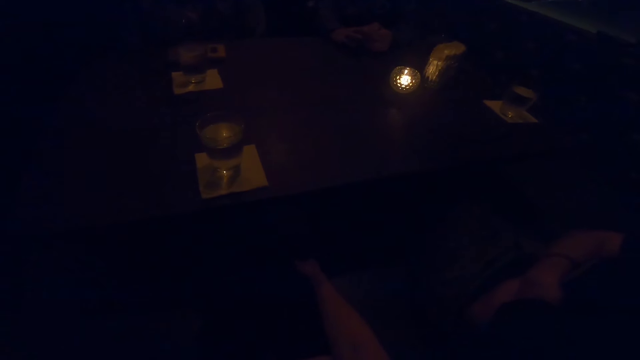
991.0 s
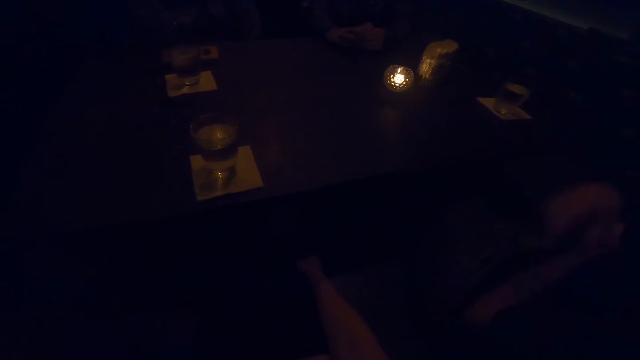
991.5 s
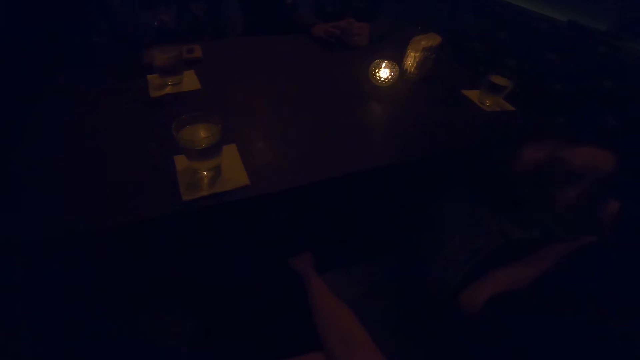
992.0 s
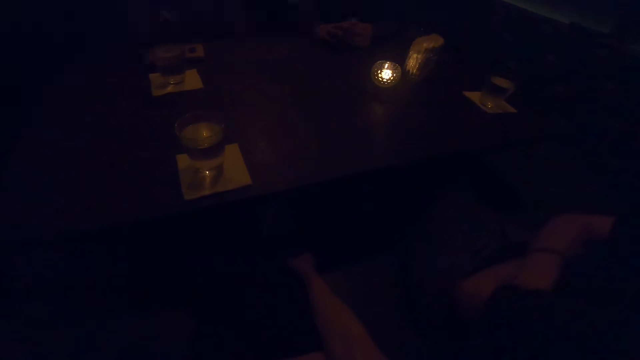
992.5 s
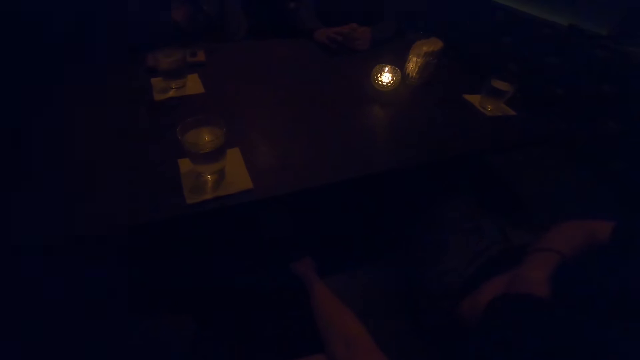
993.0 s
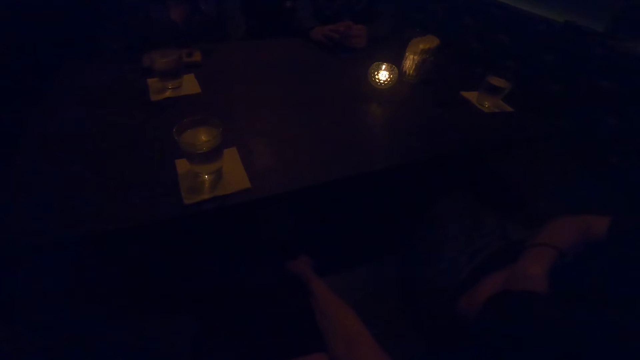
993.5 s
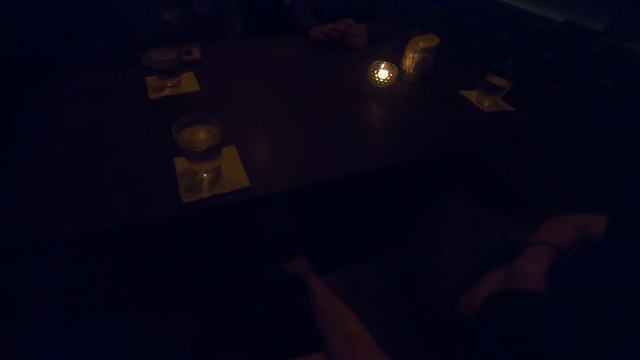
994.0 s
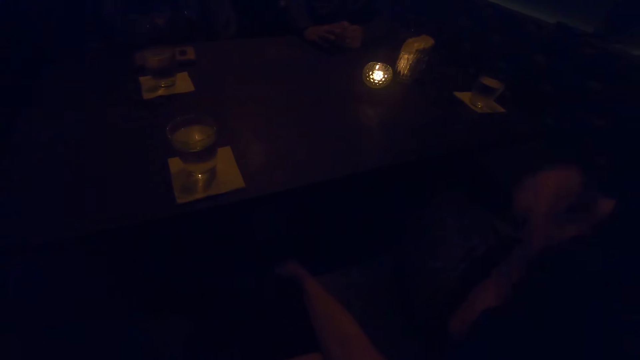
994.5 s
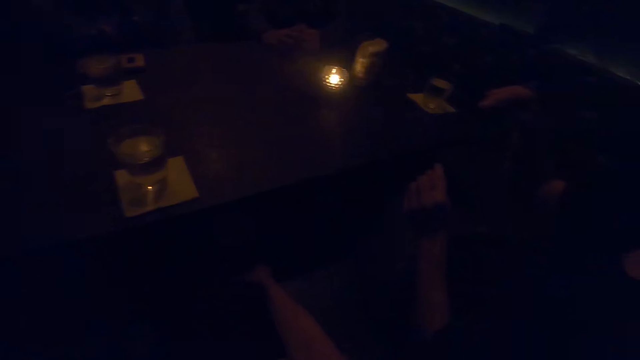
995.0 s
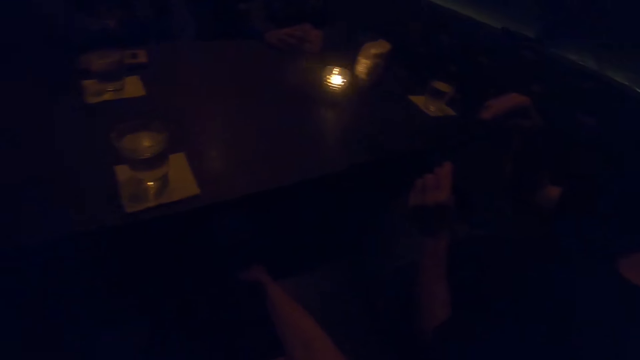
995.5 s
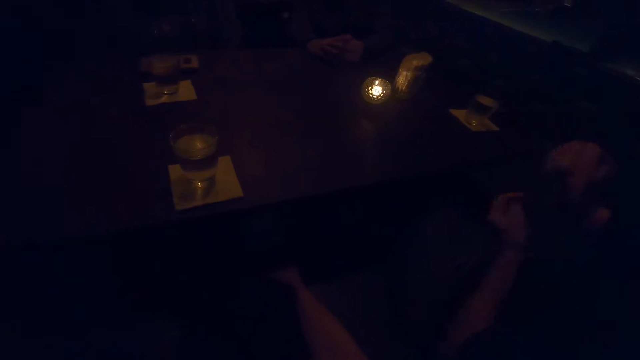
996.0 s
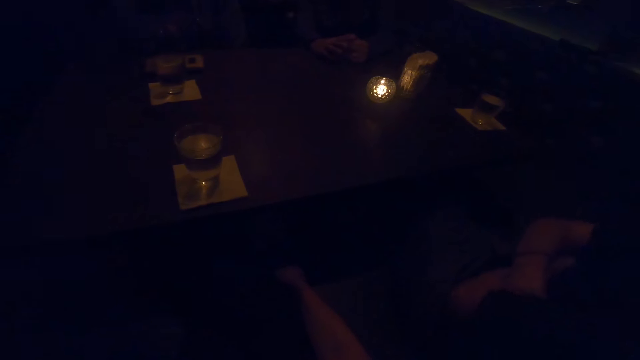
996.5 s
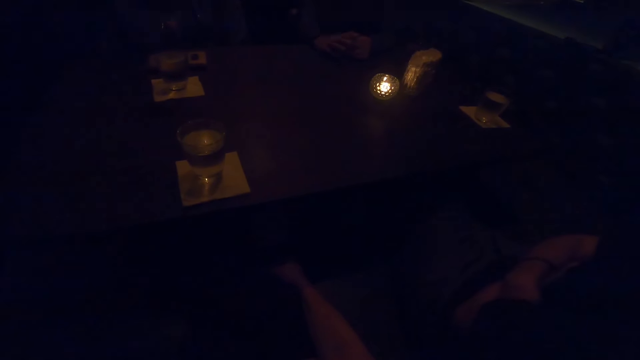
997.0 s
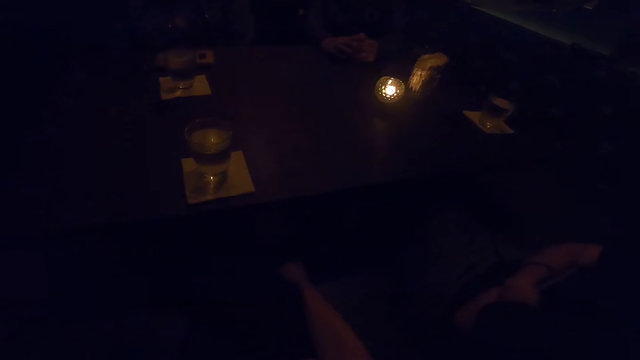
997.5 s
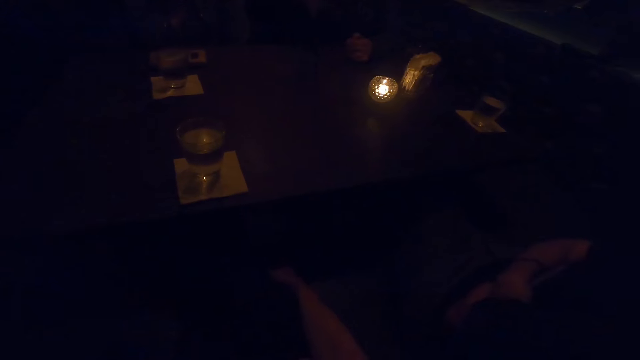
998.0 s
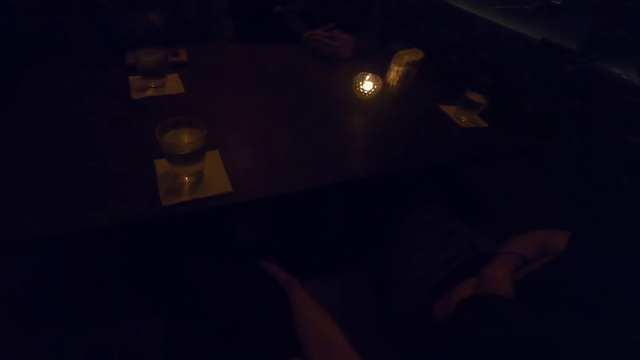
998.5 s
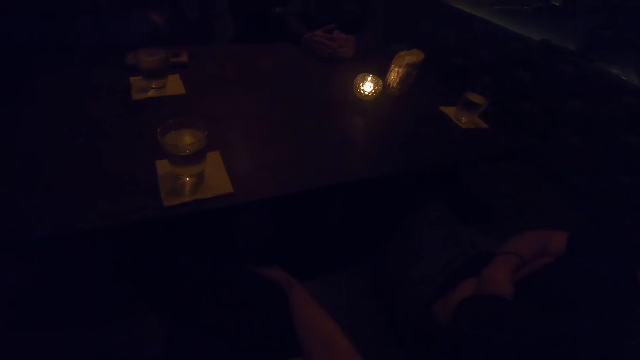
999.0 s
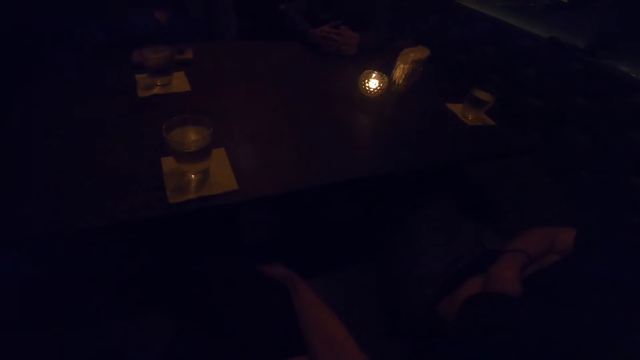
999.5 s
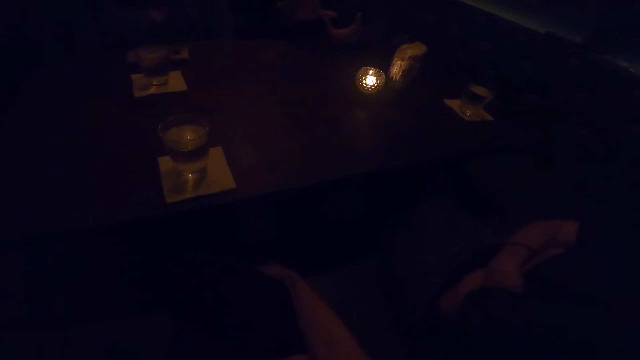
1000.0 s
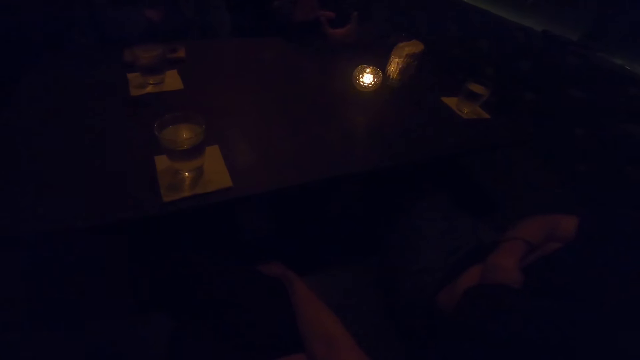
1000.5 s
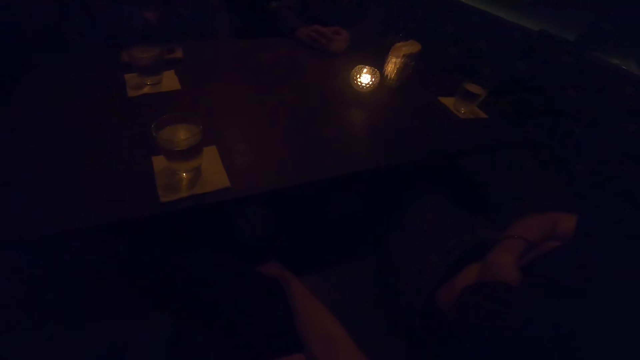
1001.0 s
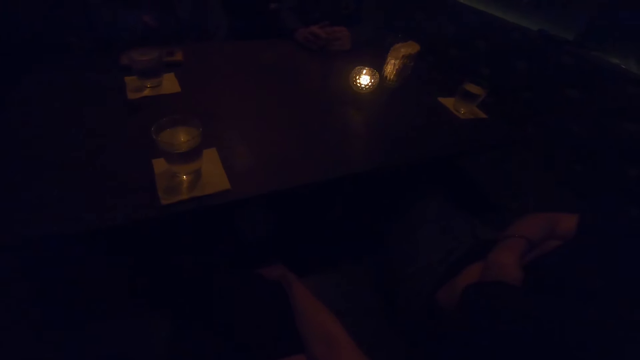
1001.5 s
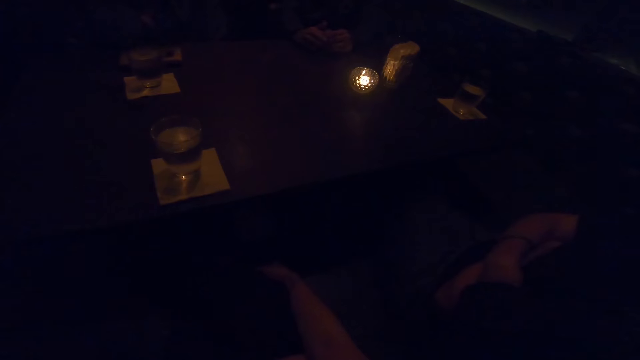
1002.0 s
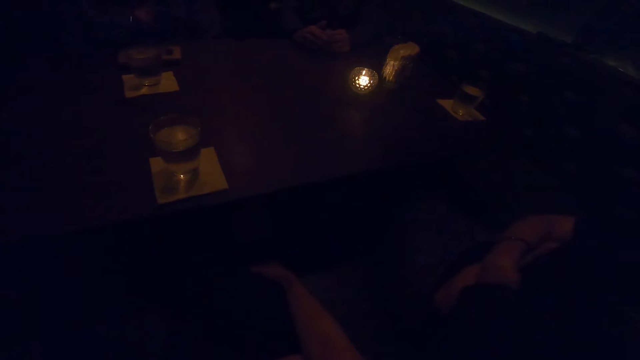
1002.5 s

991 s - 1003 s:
A person moves a hand and moves both hands. Another person moves a hand.

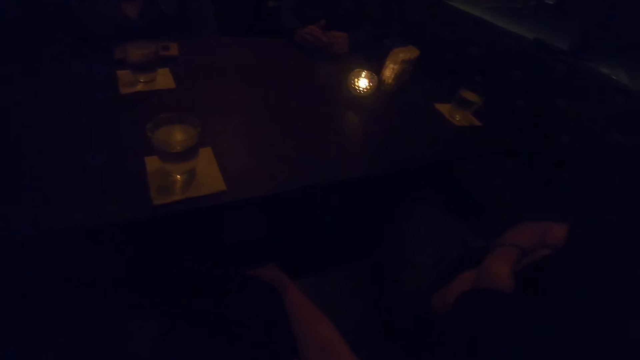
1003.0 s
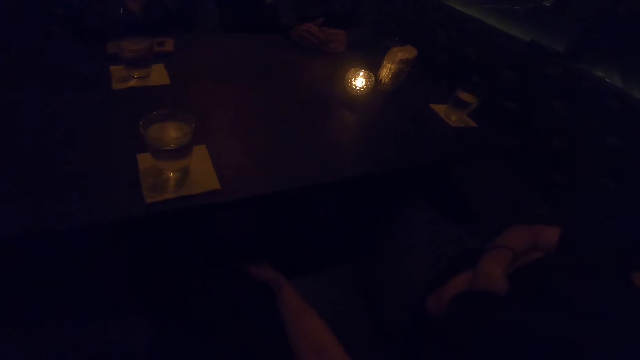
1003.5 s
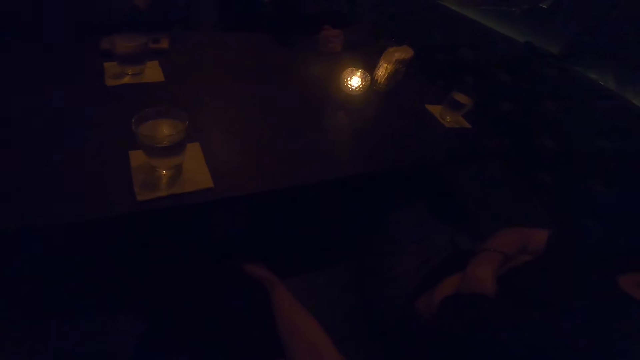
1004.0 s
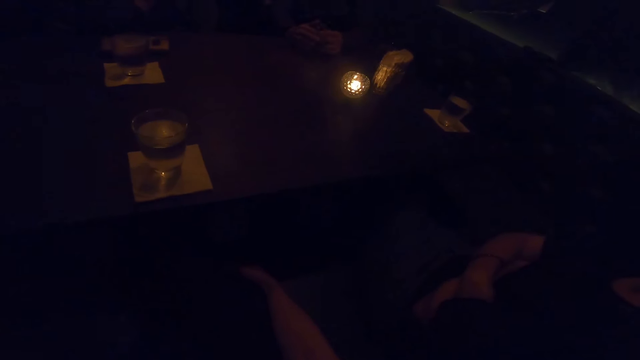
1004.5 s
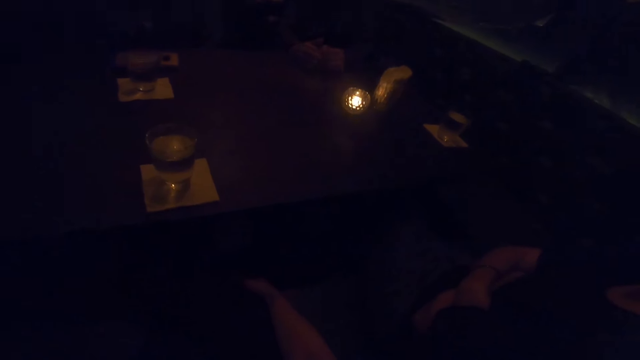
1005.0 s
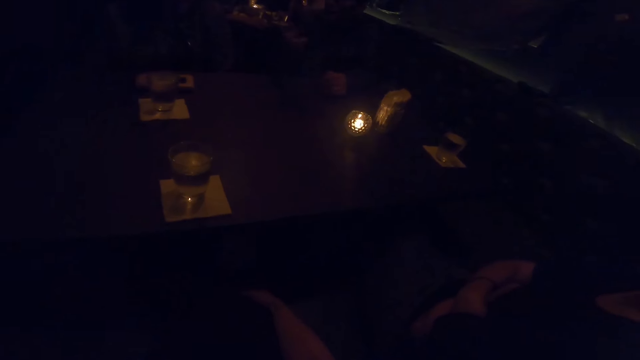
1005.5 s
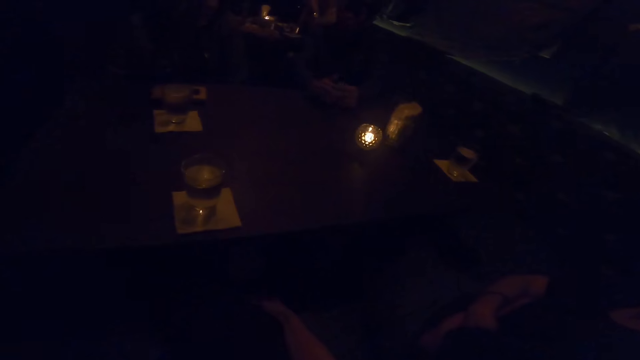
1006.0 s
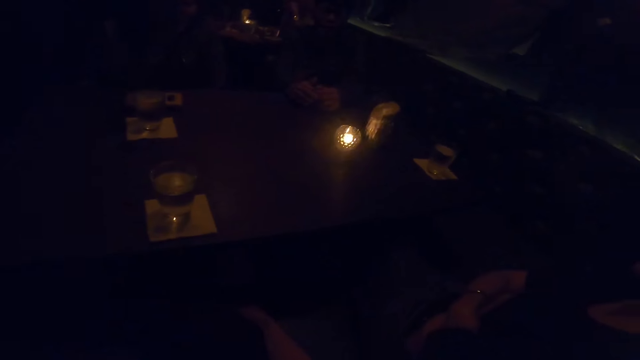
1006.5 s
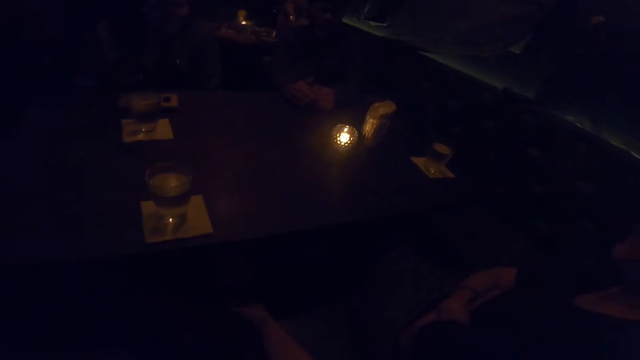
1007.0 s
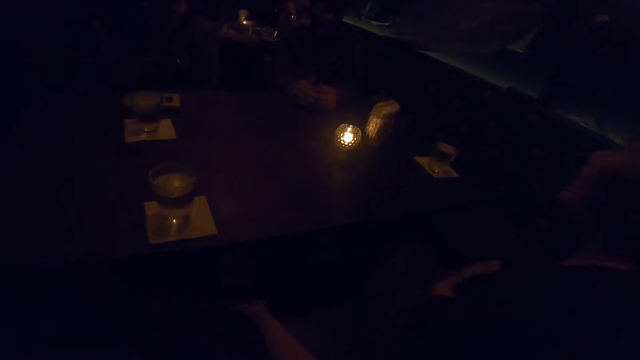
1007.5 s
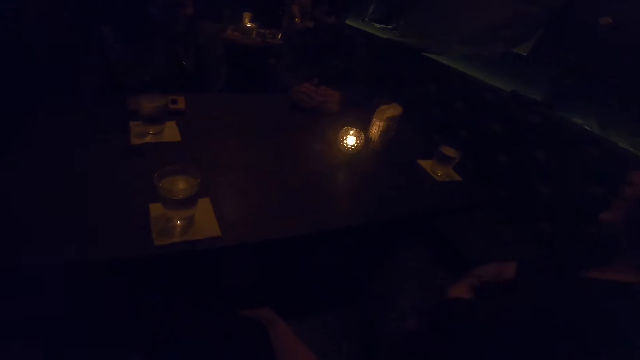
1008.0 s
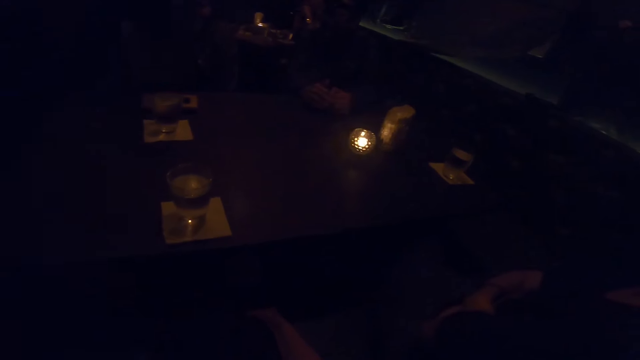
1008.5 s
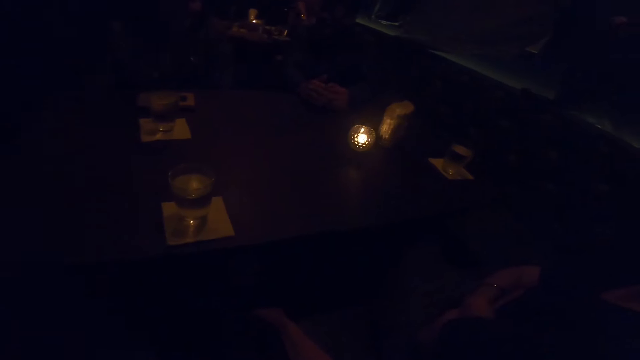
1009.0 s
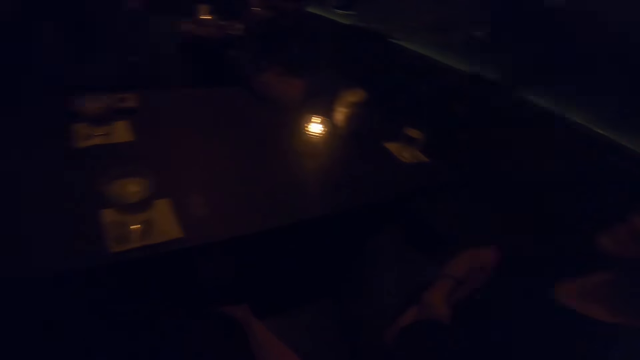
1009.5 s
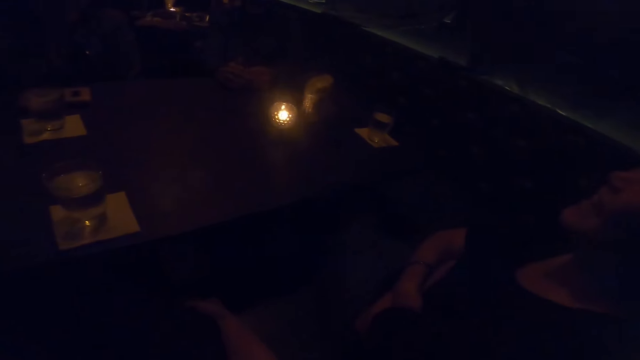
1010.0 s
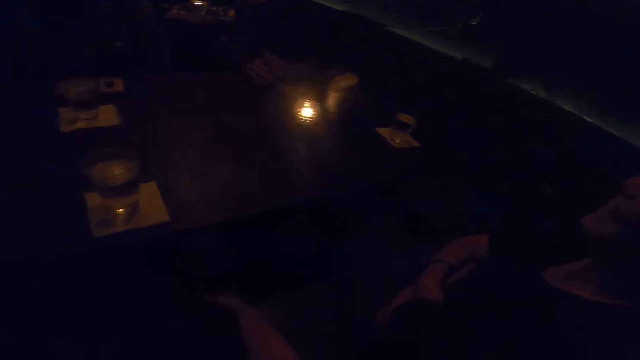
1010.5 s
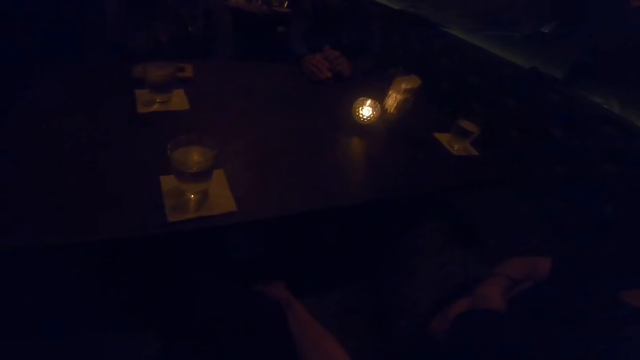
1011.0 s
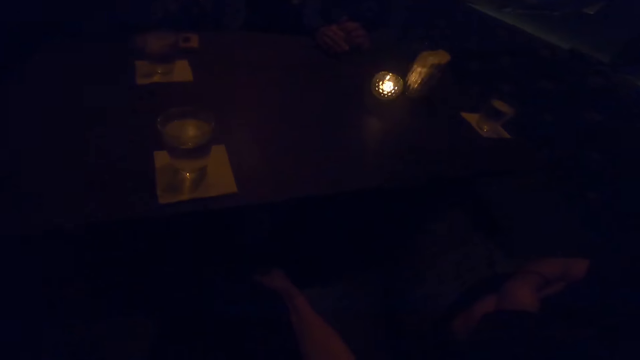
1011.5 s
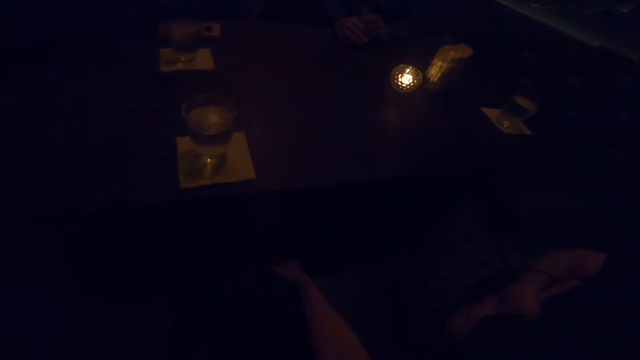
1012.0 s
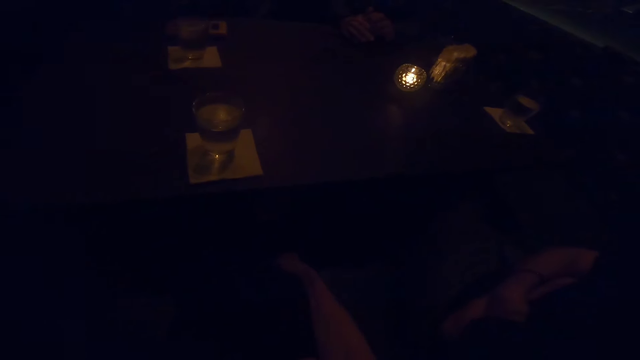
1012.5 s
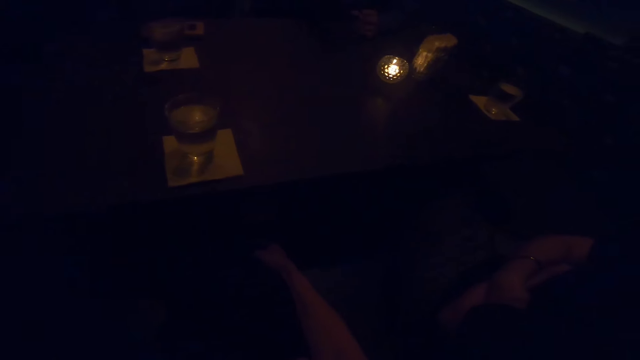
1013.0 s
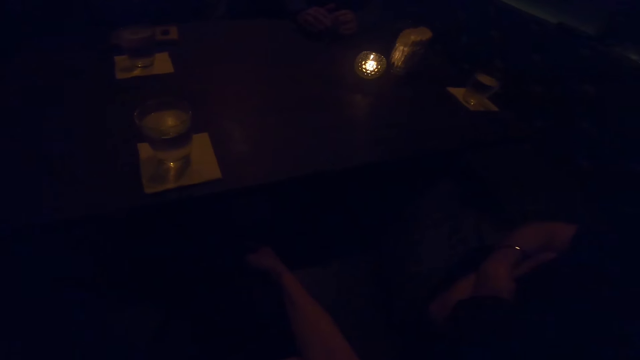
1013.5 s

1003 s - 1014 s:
A person talks to another person.
